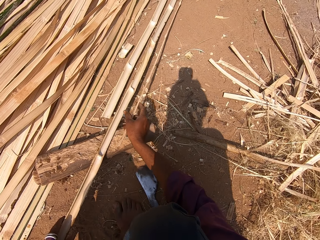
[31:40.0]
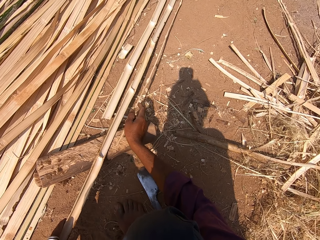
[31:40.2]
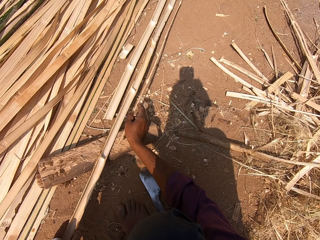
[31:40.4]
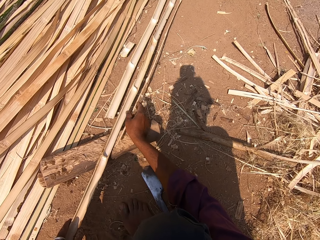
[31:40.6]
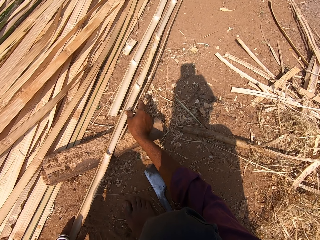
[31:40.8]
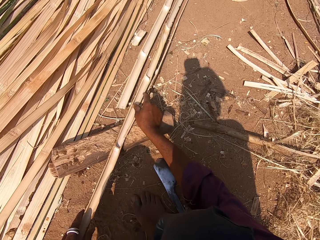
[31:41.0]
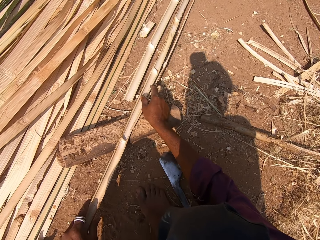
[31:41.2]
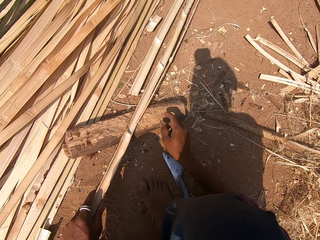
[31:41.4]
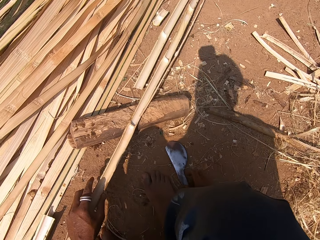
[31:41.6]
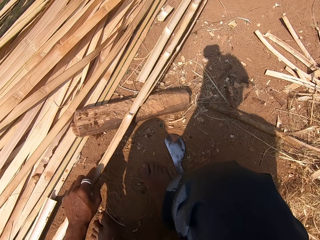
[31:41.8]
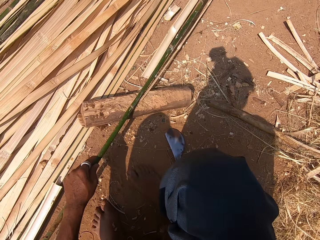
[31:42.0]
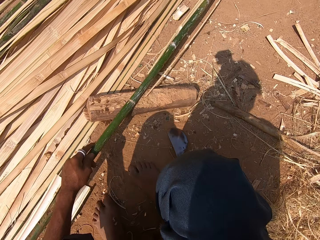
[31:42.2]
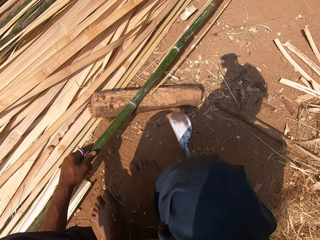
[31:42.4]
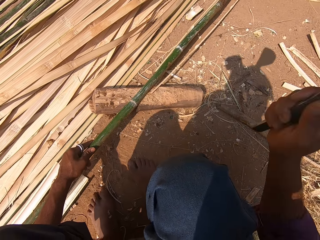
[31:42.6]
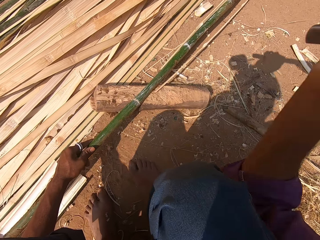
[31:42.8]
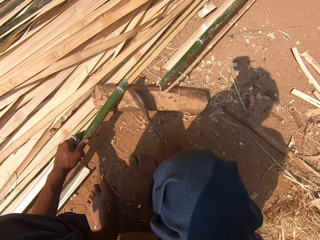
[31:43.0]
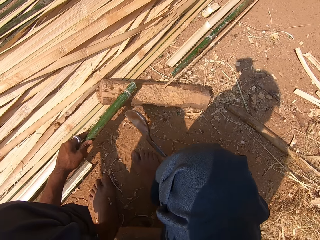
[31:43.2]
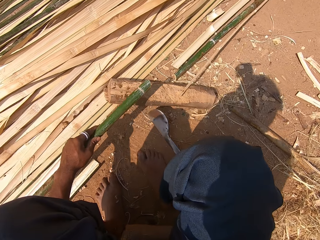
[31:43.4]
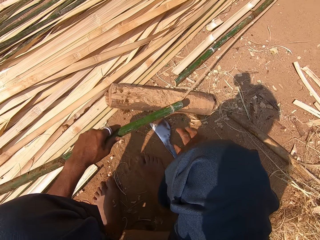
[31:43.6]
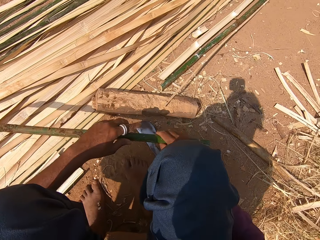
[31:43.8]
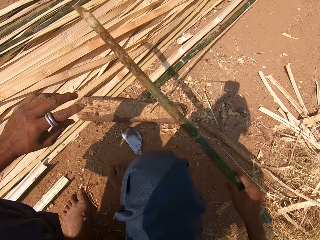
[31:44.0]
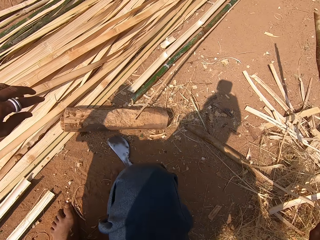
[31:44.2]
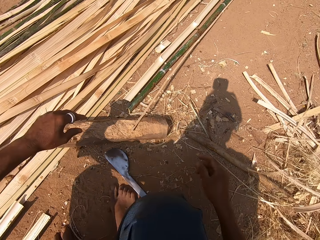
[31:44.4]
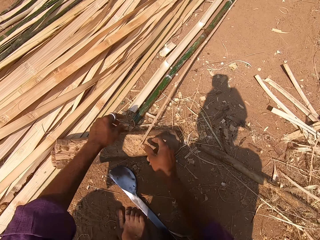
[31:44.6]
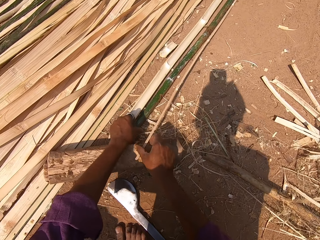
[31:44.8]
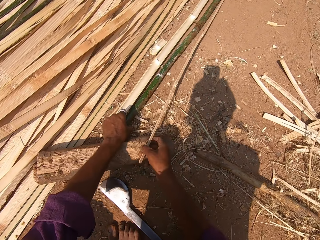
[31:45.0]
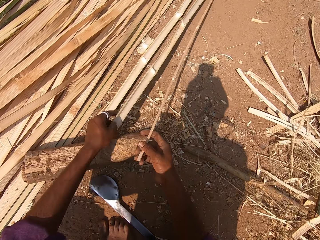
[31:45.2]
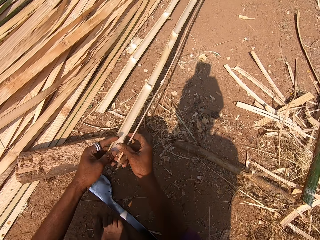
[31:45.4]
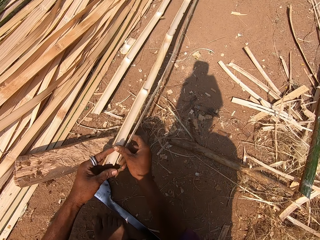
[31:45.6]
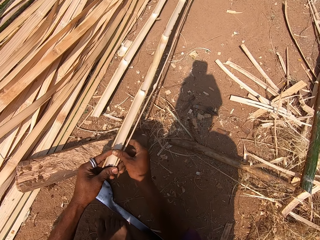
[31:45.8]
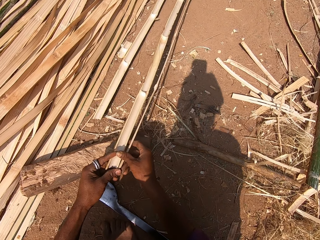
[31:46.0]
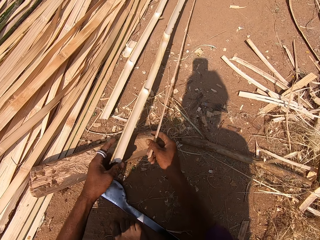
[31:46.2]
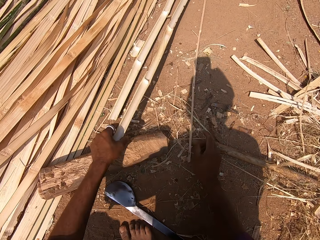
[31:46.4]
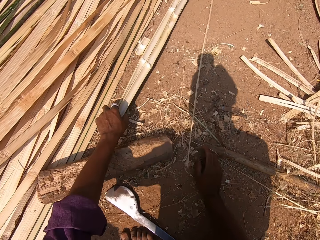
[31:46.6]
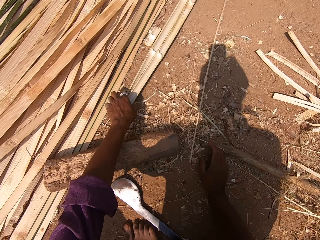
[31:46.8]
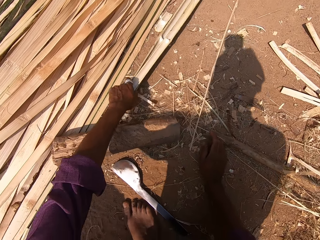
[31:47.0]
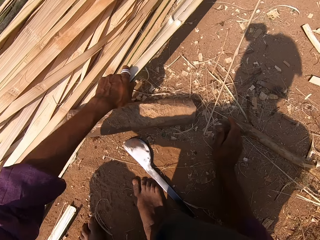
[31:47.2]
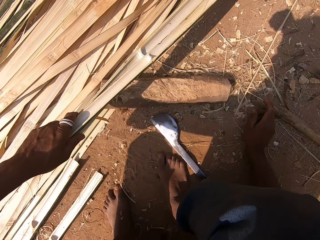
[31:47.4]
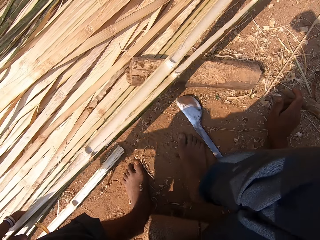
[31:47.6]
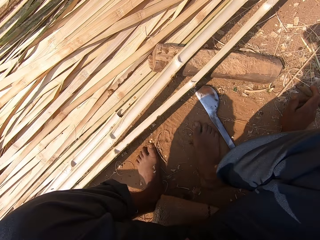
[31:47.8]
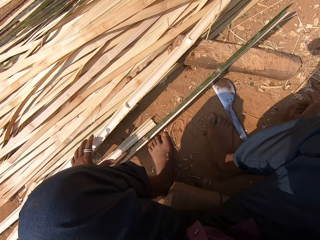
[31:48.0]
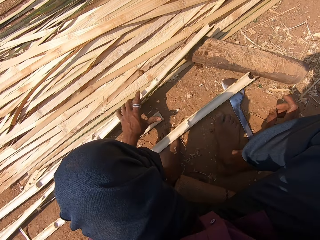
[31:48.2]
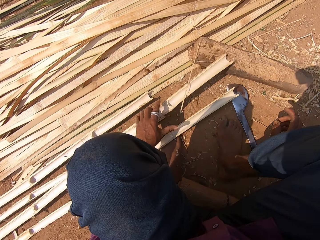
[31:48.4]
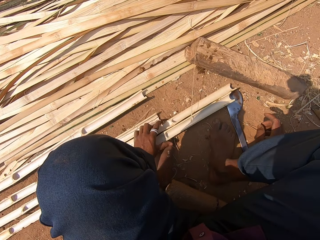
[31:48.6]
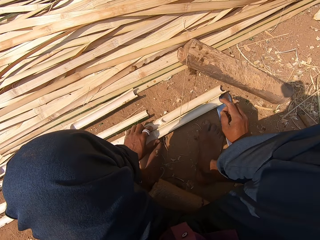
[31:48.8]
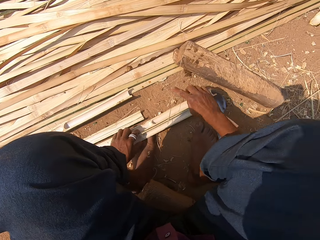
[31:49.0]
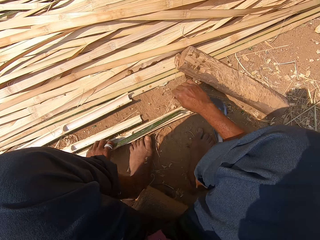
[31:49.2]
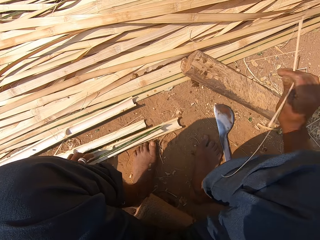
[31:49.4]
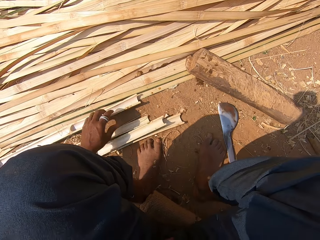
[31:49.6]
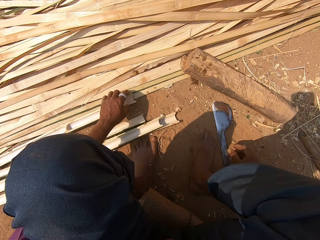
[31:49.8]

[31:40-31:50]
The camera wearer picks a trimmer knife. They cut a bamboo with the knife. They throw the wood aside. They pick reeds with both hands. They pull the reeds on the ground.

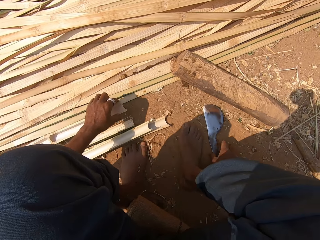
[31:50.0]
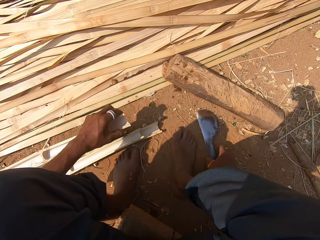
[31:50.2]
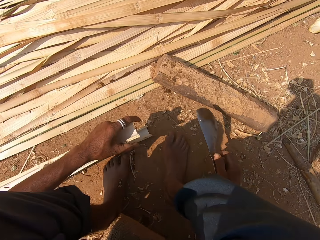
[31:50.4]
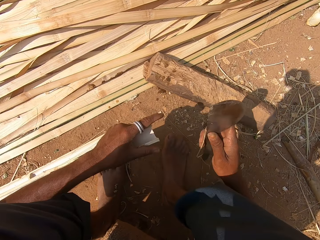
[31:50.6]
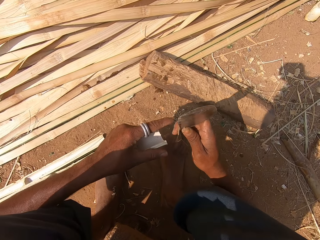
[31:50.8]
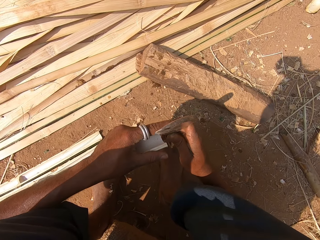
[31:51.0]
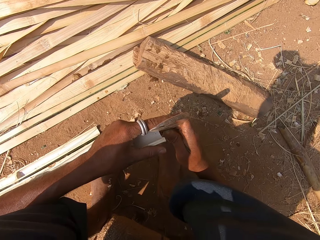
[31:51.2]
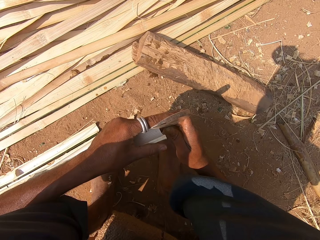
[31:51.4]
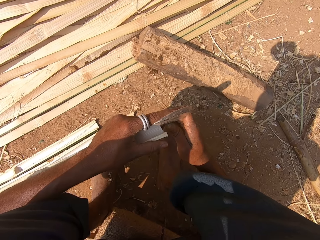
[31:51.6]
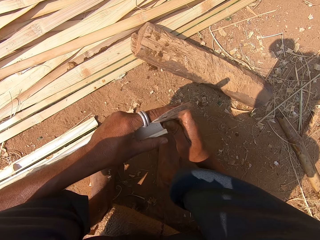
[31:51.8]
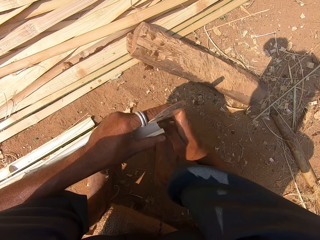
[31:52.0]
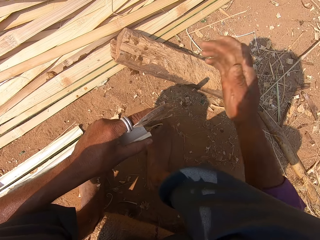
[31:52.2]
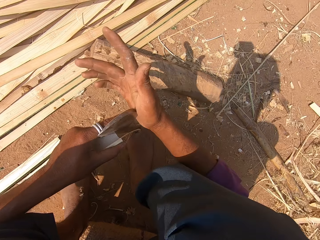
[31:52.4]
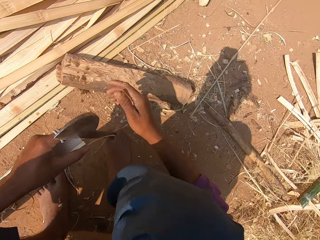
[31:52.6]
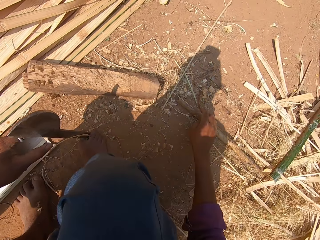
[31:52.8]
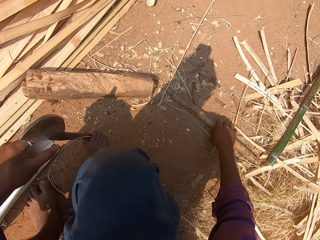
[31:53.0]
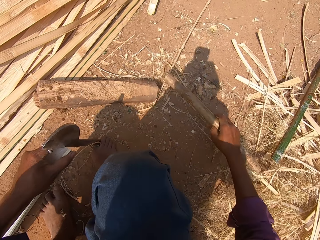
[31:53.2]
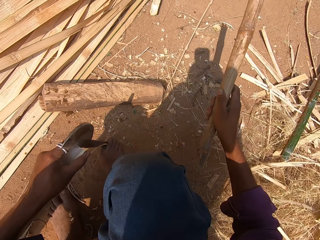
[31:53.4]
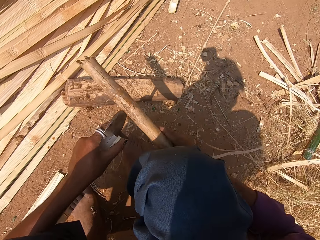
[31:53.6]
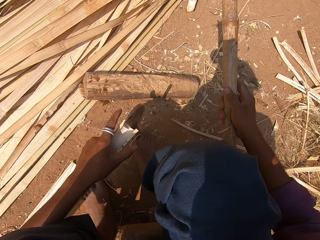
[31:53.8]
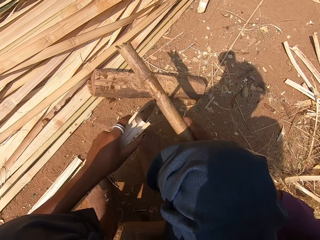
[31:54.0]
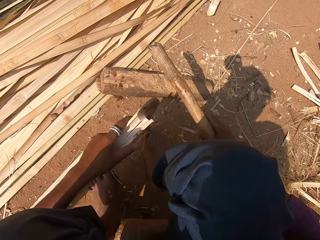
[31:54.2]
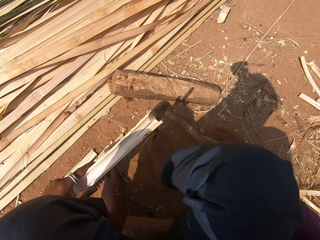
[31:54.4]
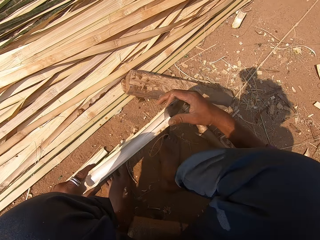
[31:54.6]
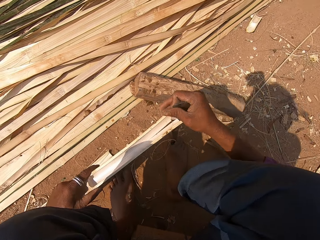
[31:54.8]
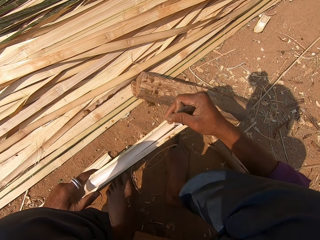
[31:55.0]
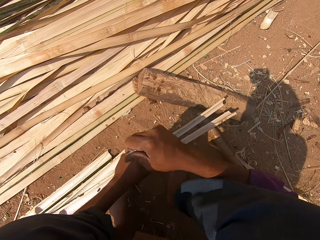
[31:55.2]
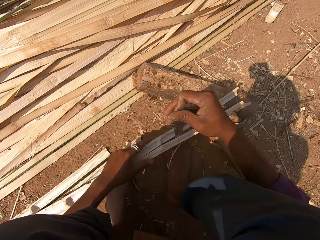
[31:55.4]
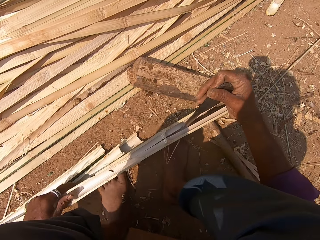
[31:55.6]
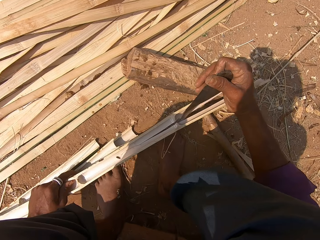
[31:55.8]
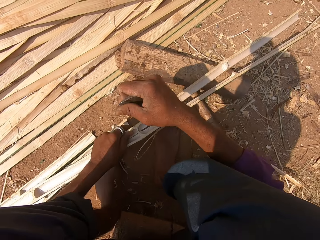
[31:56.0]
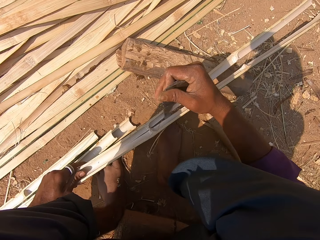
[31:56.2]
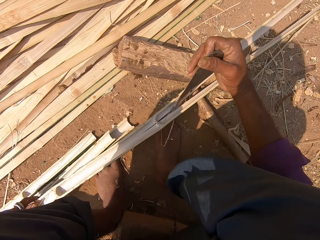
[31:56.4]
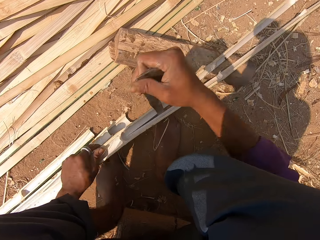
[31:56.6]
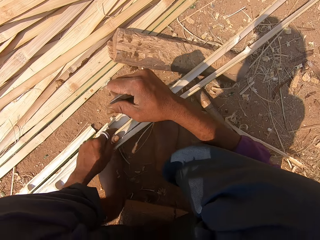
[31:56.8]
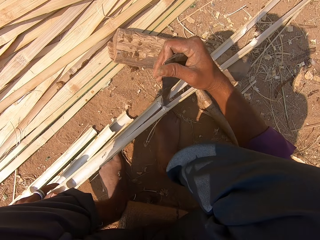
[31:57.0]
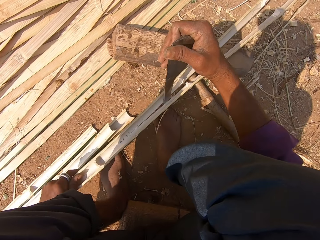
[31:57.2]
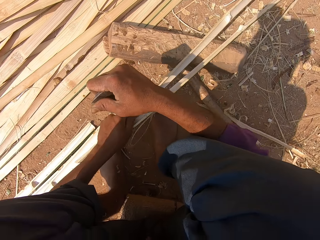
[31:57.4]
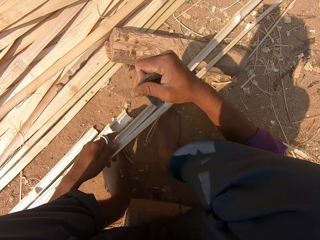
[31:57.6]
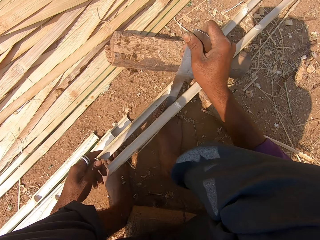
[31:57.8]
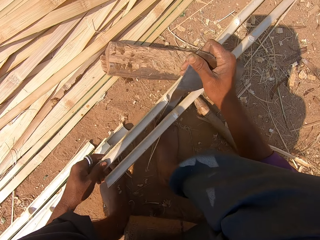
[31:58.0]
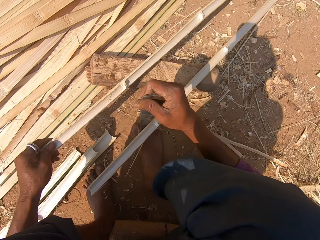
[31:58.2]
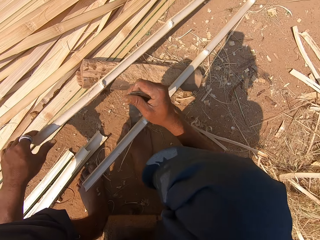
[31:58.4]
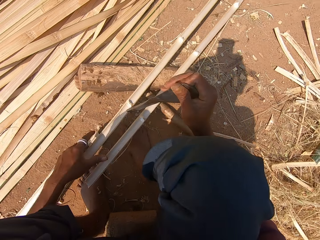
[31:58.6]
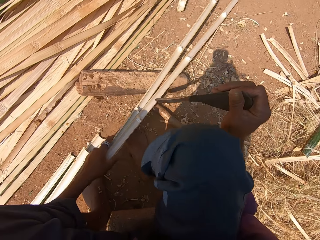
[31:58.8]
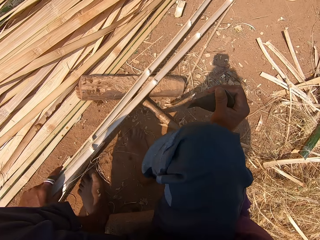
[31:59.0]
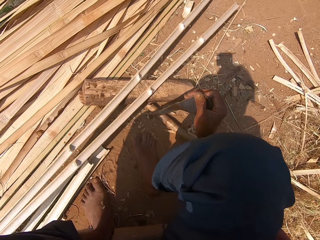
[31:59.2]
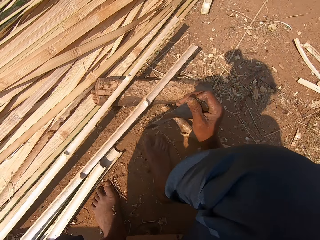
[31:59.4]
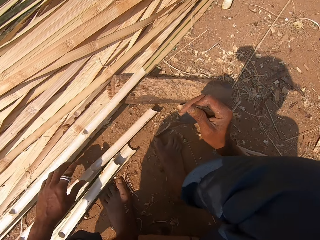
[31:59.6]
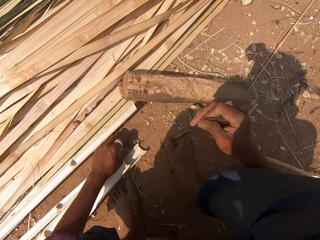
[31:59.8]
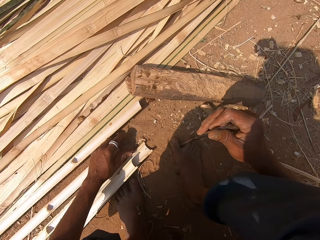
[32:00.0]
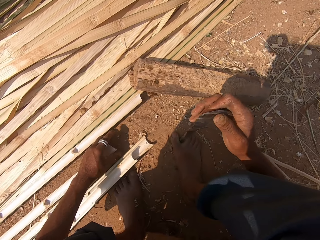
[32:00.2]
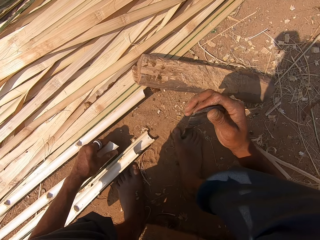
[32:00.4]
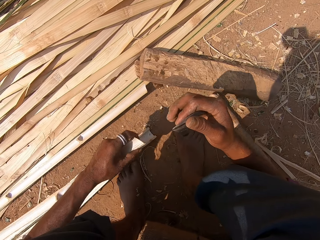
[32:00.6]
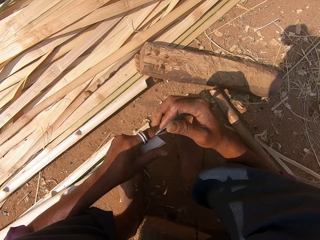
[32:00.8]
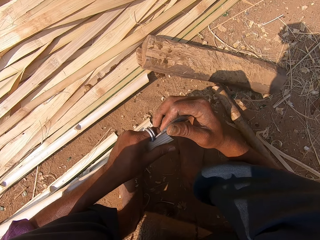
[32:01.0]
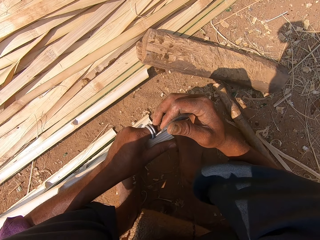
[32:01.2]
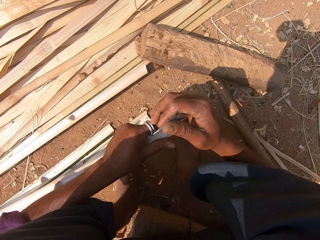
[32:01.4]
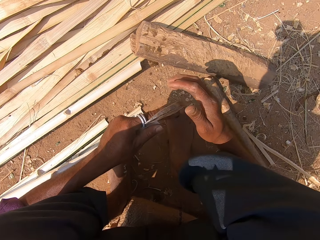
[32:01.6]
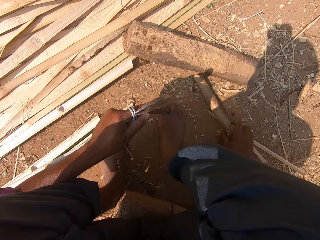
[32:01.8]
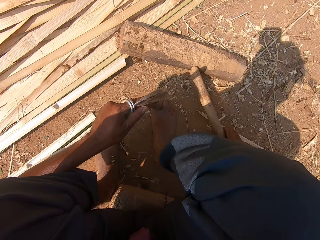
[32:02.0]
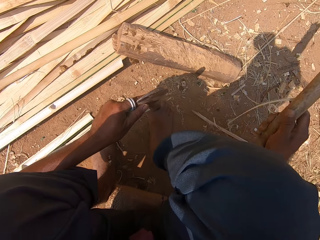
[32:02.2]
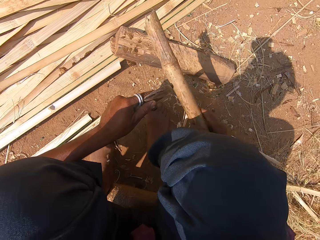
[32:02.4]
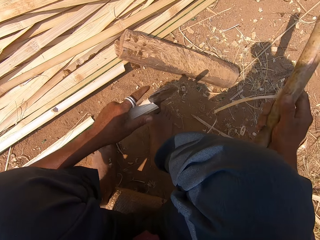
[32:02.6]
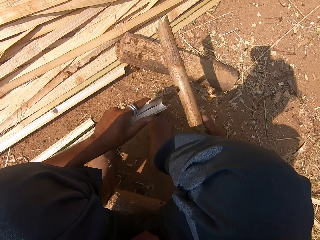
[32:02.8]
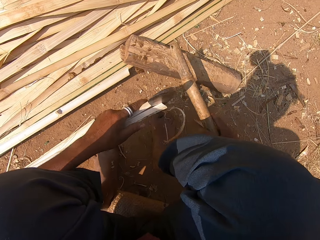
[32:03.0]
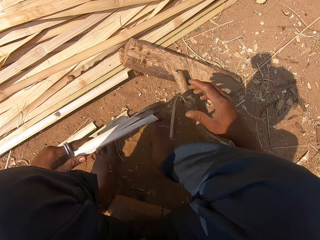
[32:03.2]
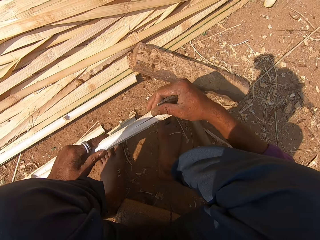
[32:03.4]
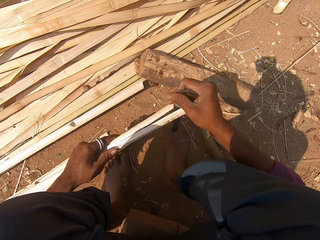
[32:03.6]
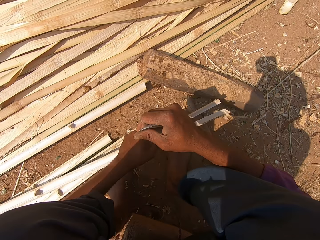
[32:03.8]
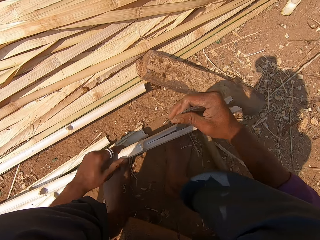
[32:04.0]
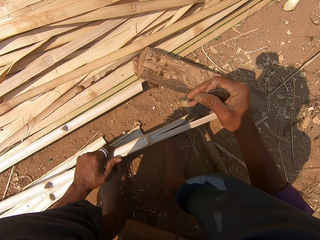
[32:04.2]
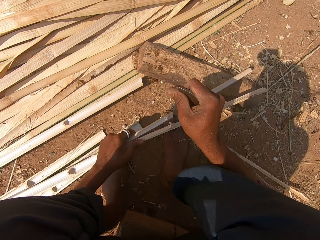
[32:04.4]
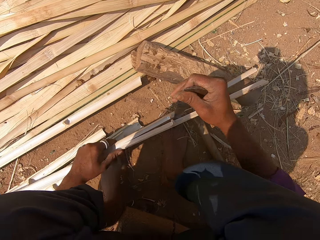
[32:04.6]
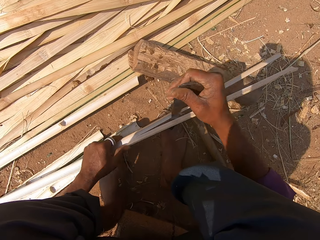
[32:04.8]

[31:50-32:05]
The camera wearer picks a machete on the ground. They place the machete against a reed. They cut the bamboo. They hit the machete with the right hand. They pick a stick on the ground. They knock the machete with the stick. They hit the bamboo. They drop the stick on the ground. They split the reed with the machete. They pull reeds across the ground. They pick a reed on the ground. They place the machete against the reed. They pick the stick on the ground. They knock the machete with the stick. They hit the bamboo. They drop the stick on the ground. They split the reed with the machete.
